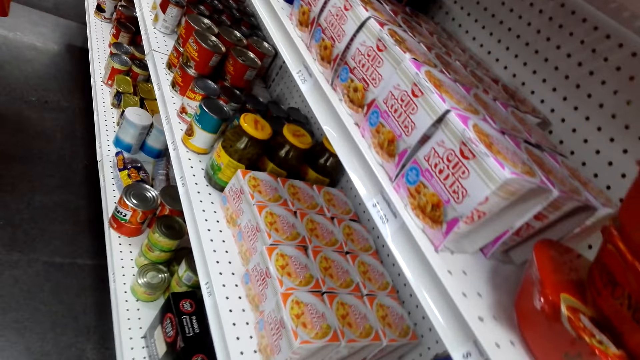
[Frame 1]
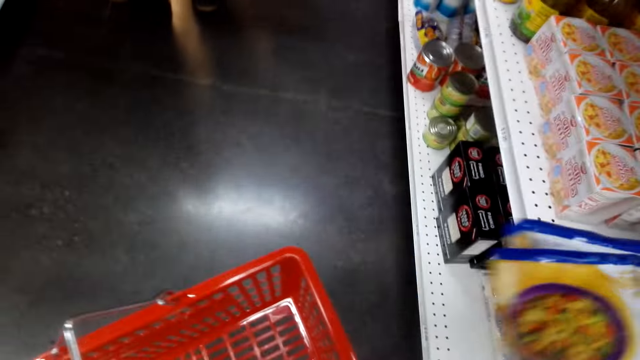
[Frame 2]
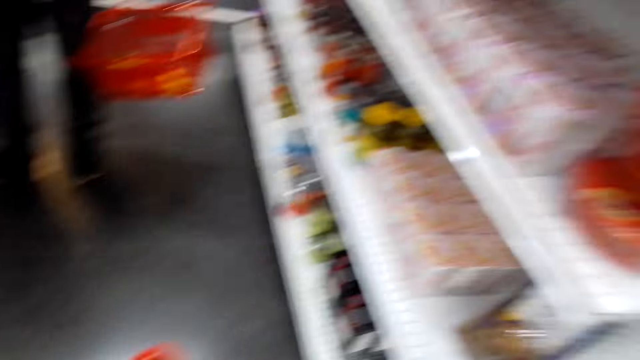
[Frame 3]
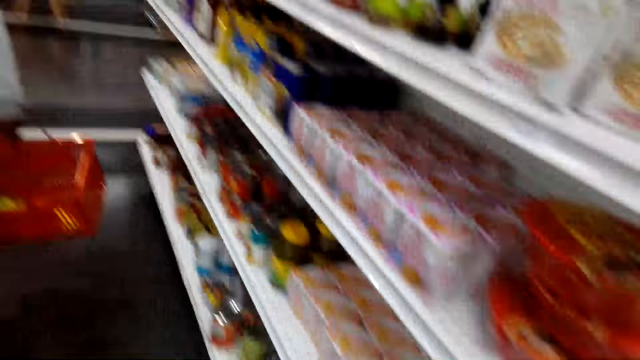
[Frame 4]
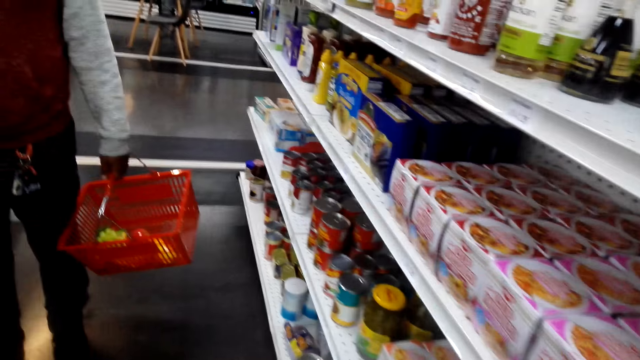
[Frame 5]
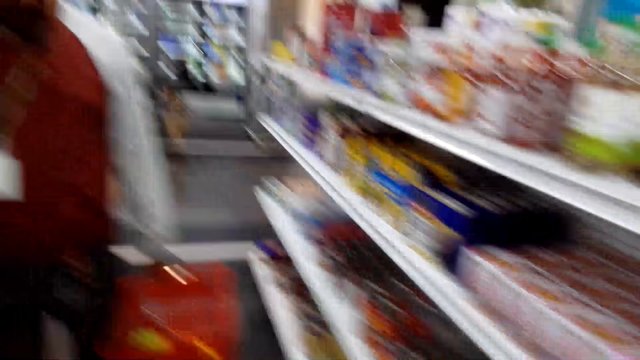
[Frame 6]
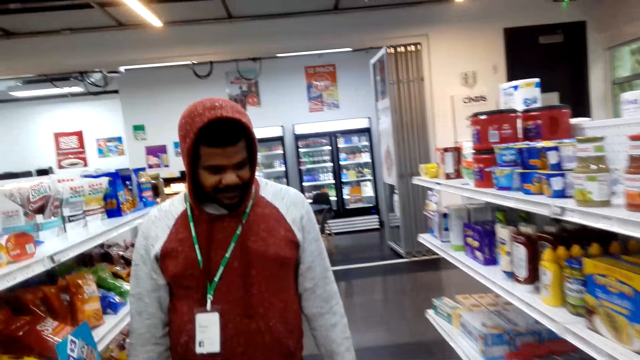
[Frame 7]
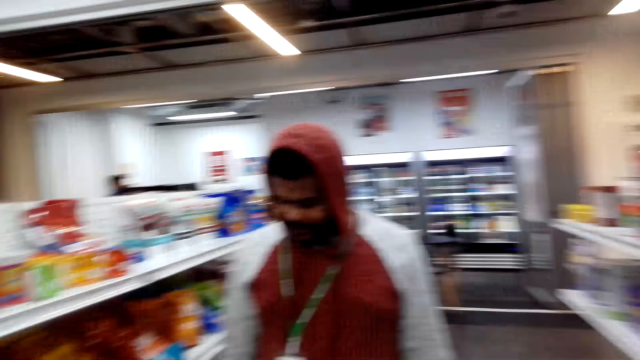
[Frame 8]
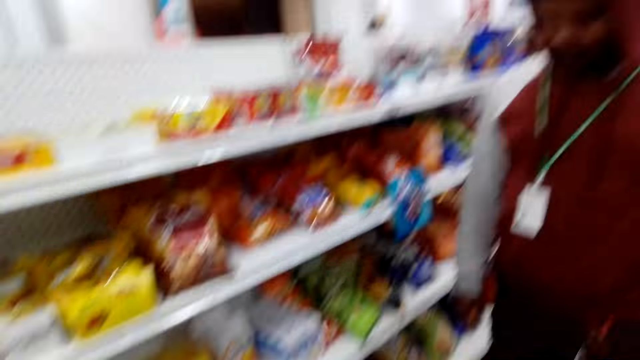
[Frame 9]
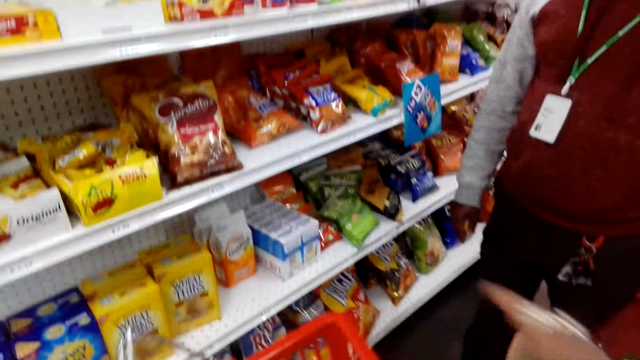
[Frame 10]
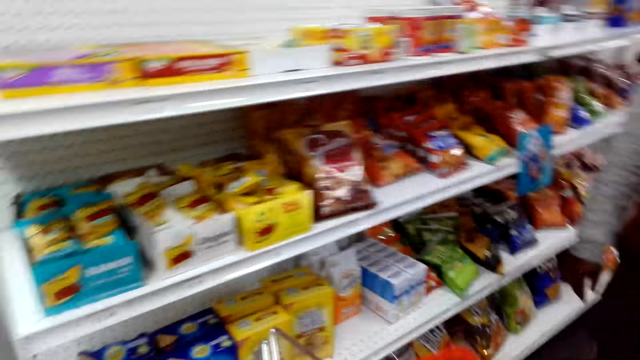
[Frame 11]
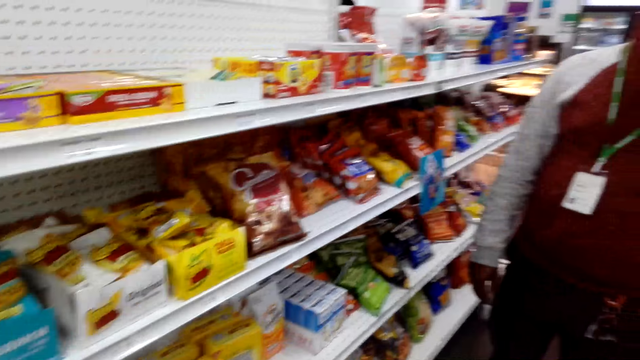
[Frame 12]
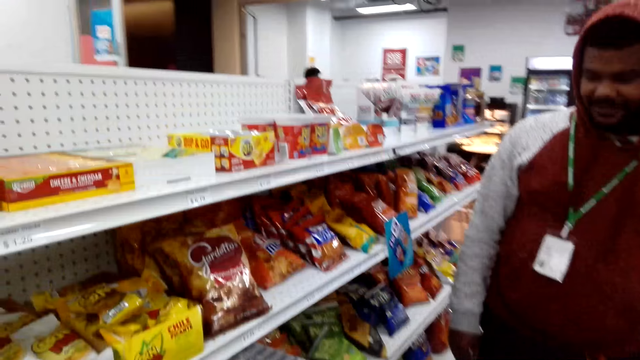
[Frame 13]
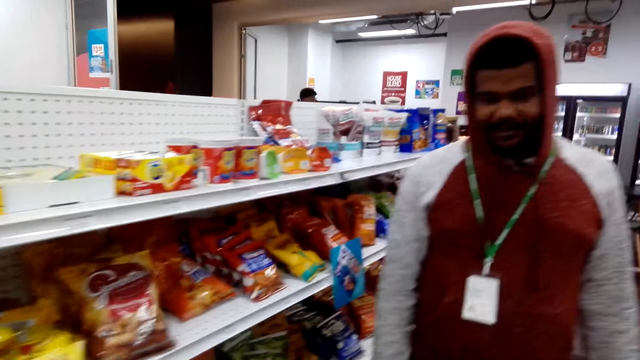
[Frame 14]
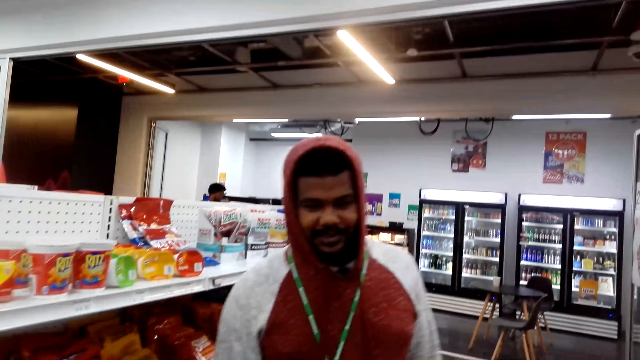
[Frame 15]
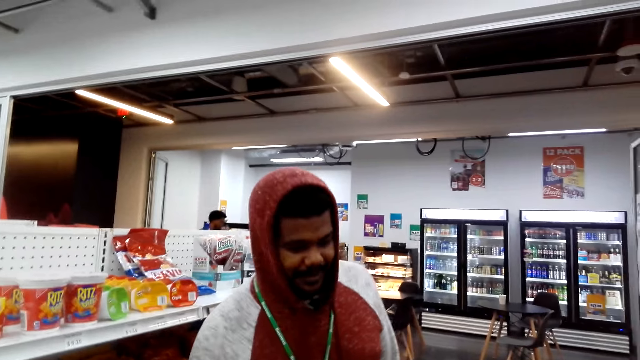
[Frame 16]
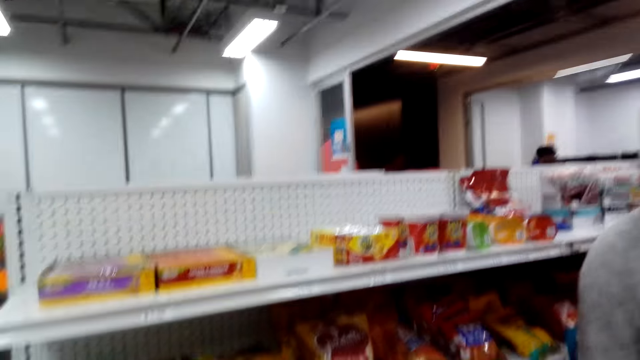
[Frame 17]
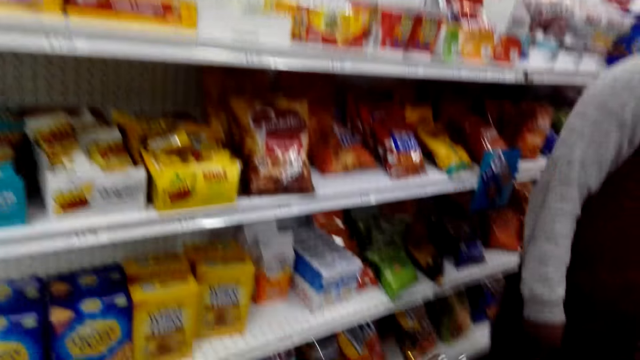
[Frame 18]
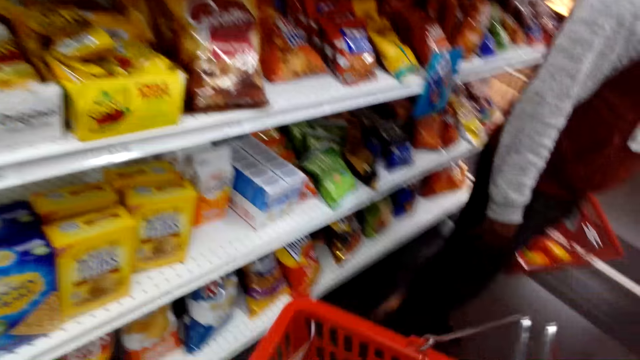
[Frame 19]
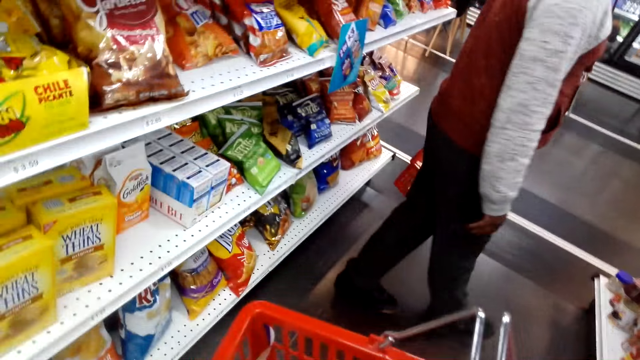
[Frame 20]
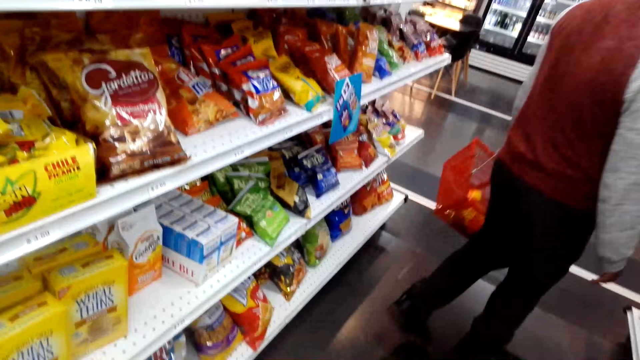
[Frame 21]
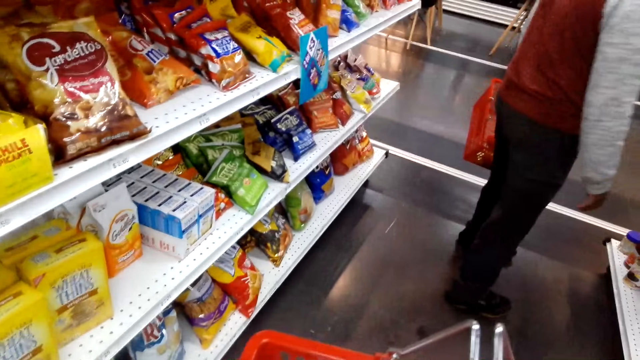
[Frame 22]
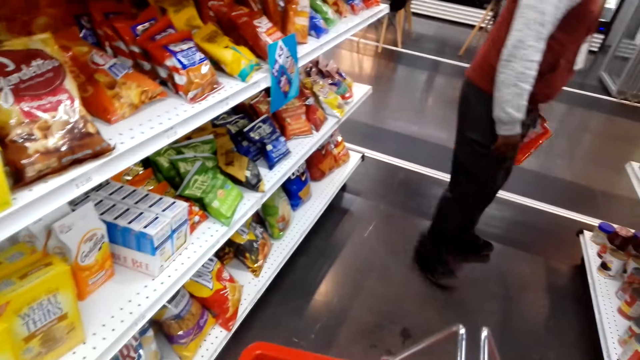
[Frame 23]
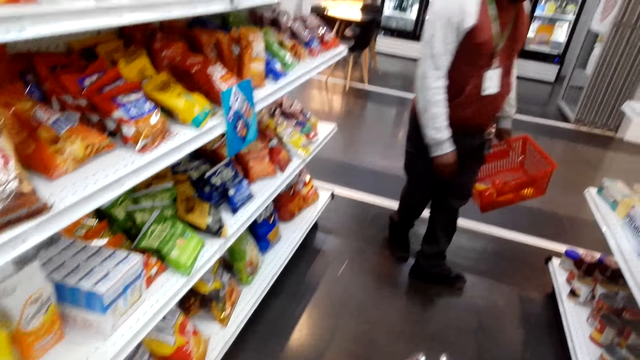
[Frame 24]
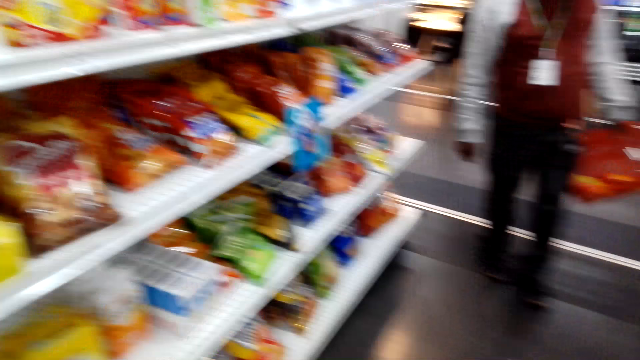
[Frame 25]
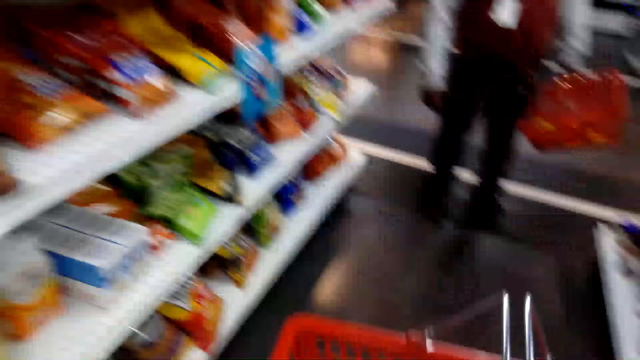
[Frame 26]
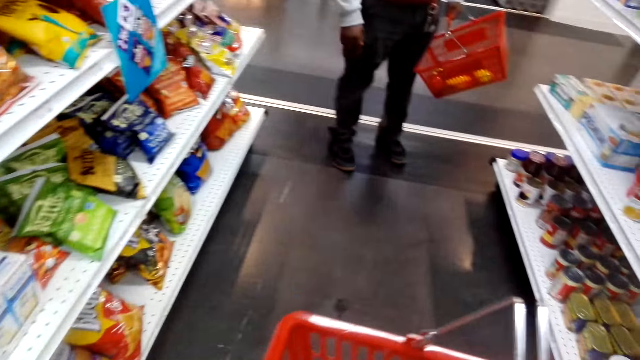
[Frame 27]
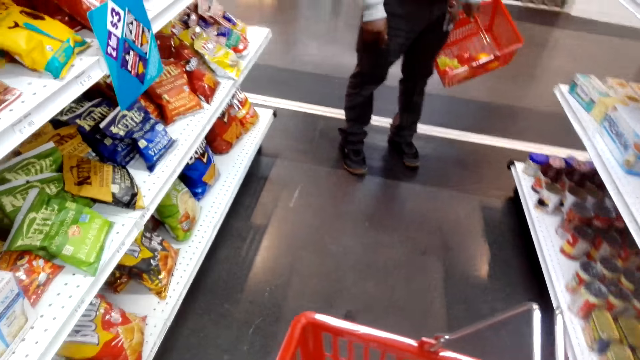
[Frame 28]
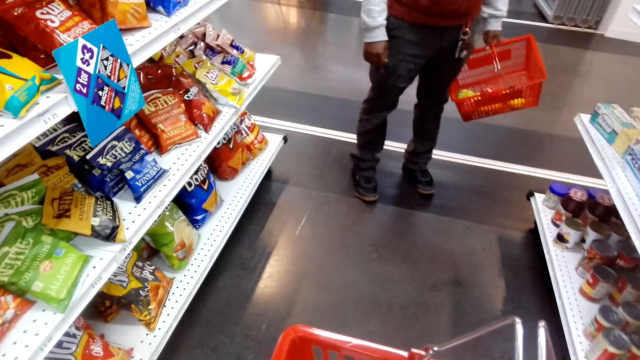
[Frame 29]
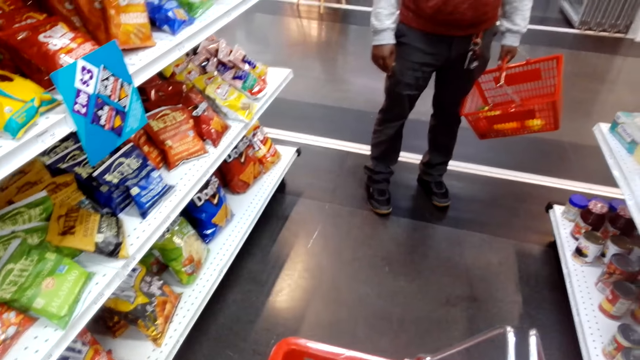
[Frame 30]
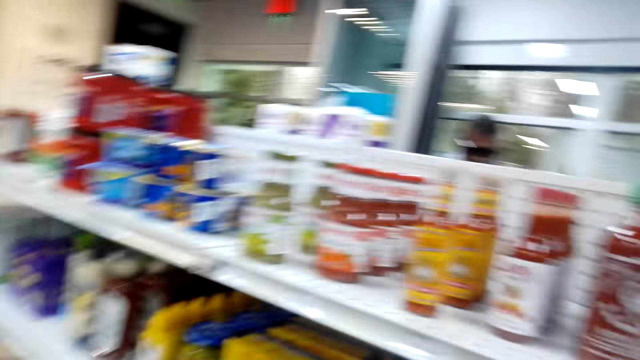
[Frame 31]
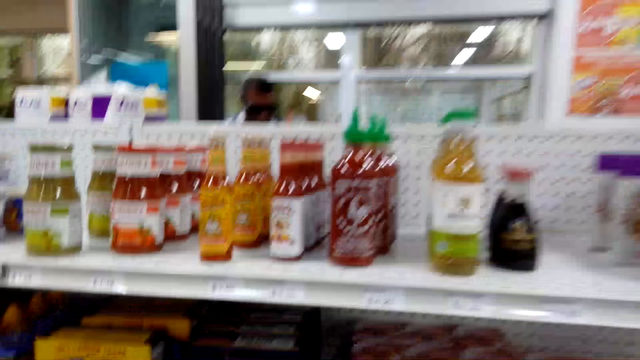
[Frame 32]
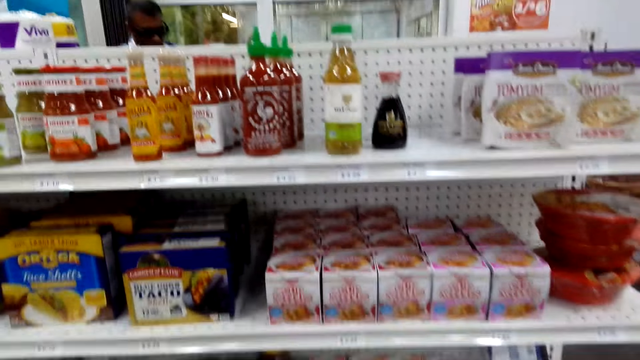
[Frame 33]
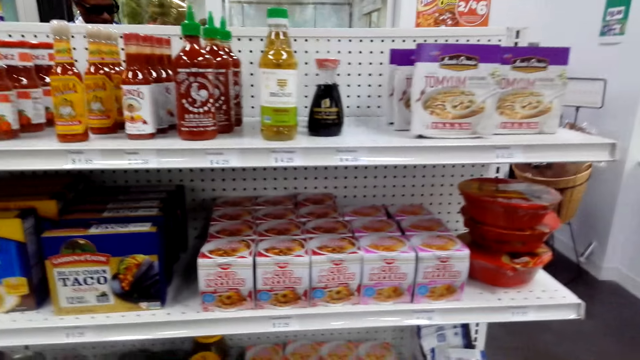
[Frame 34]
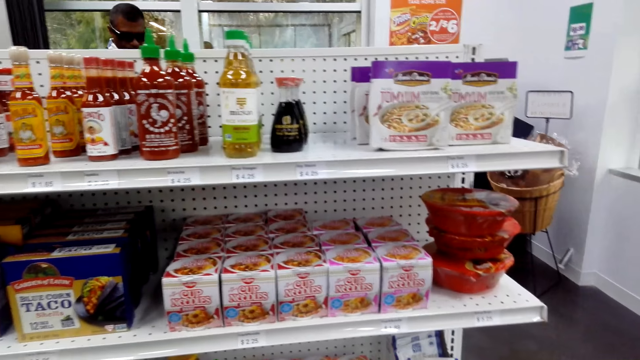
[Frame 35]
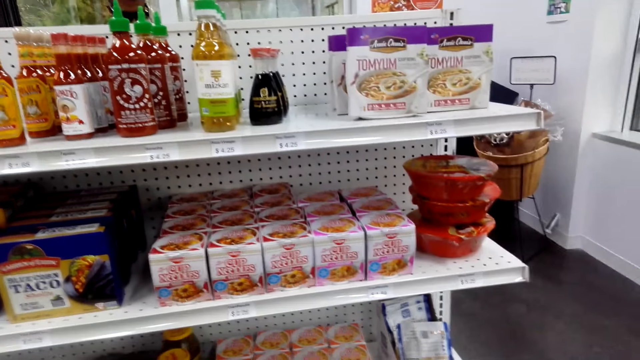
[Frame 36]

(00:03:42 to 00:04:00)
The camera wearer places something in the carrier. They converse with a man.

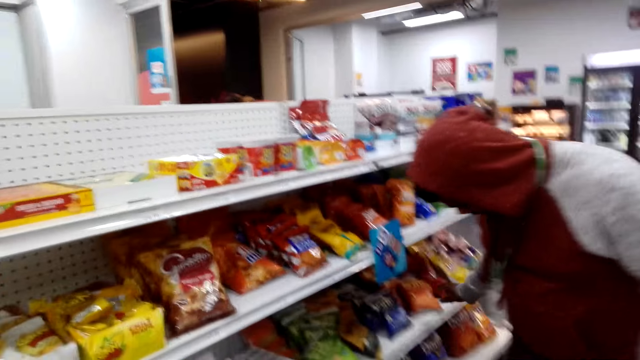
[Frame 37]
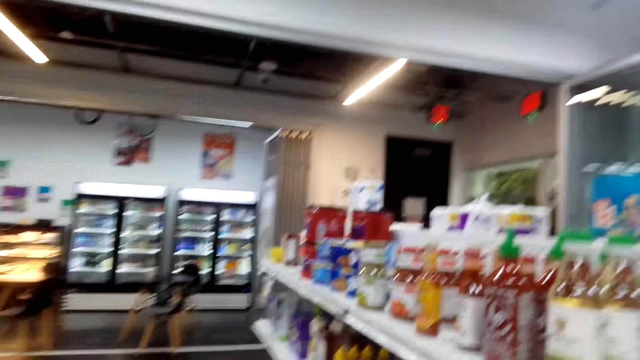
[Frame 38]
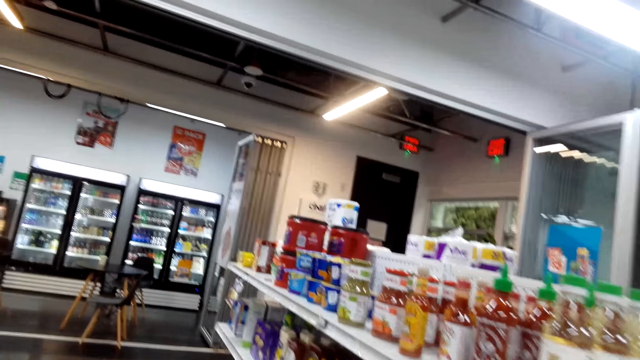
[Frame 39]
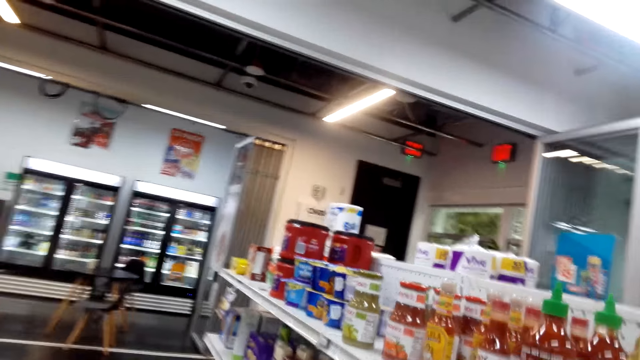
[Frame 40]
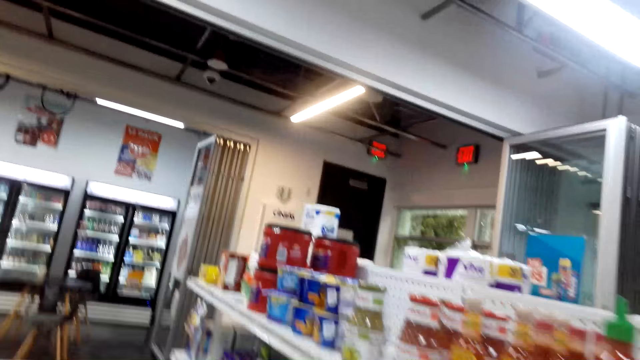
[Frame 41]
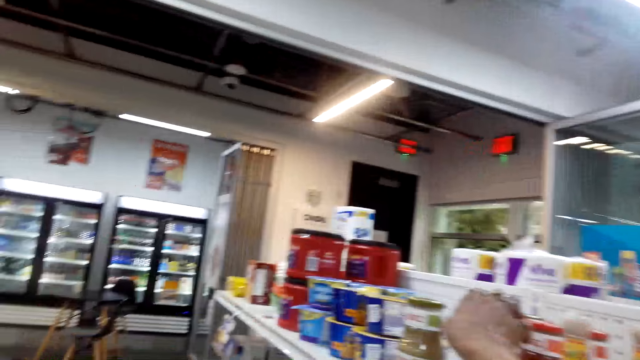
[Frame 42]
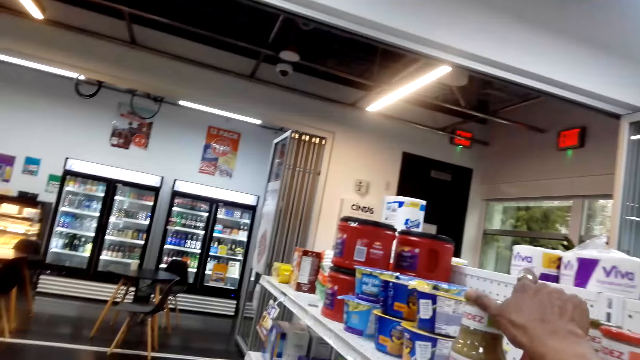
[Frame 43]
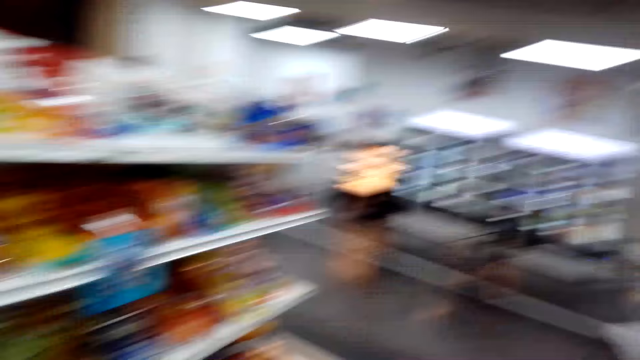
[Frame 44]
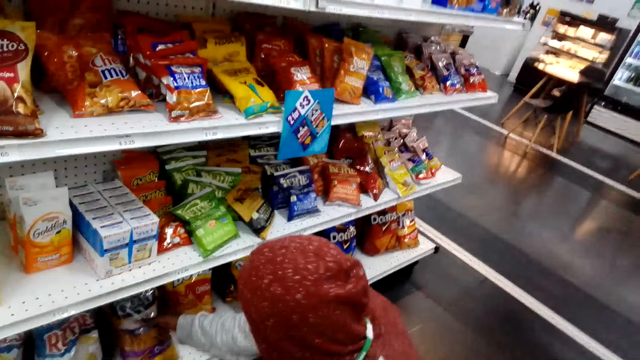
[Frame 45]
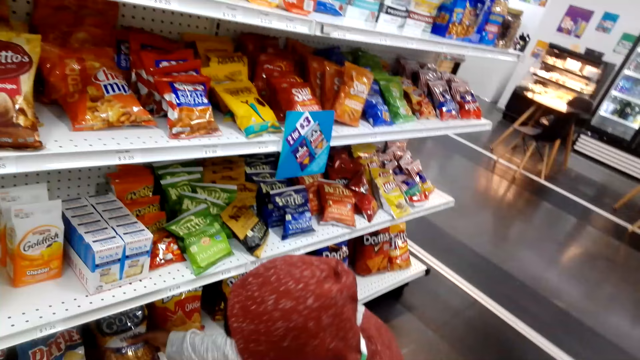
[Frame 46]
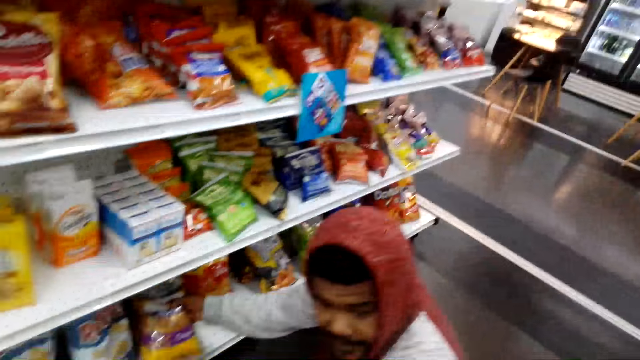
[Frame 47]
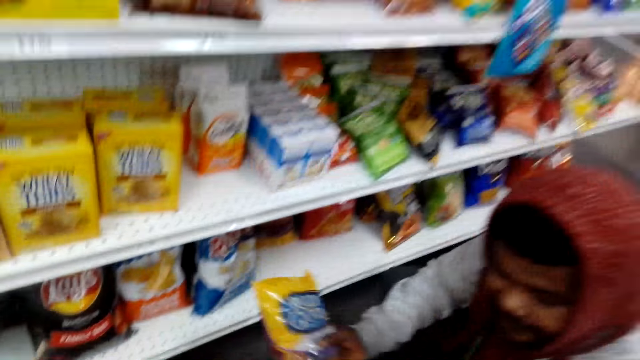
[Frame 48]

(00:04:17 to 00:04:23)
A man checks at the shelves in the shop. The camera wearer walks around the shop. They pick up a packet from the shelf. They hold something. The man checks at the shelves in the shop and holds something.
